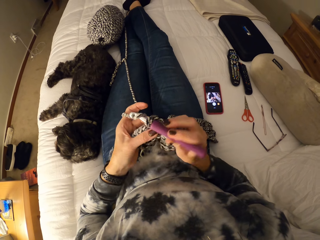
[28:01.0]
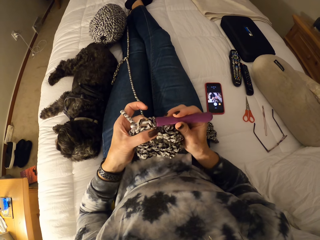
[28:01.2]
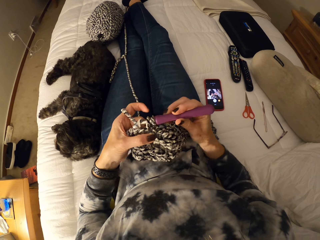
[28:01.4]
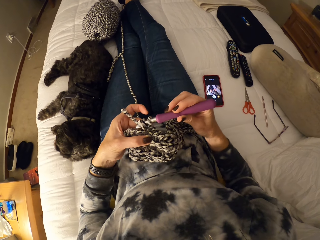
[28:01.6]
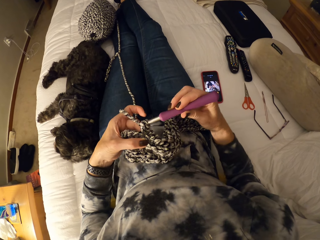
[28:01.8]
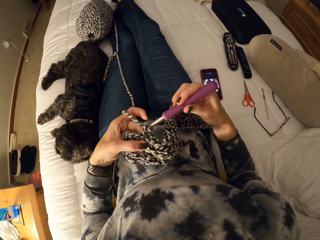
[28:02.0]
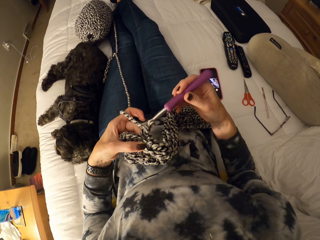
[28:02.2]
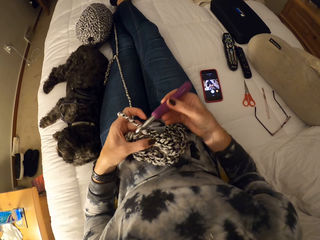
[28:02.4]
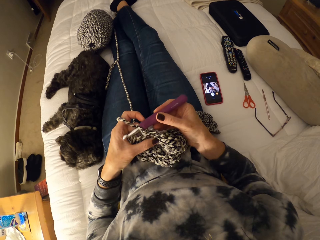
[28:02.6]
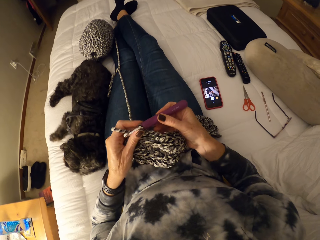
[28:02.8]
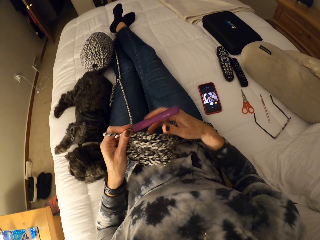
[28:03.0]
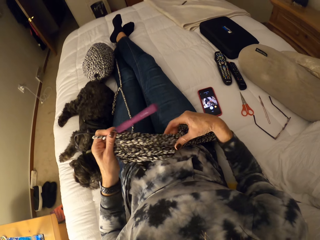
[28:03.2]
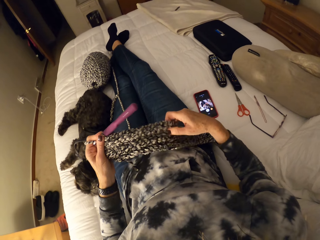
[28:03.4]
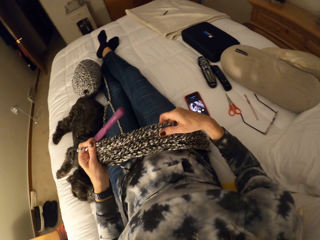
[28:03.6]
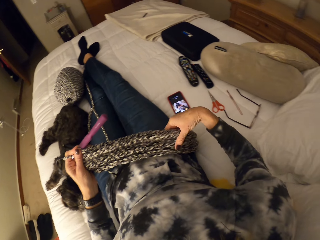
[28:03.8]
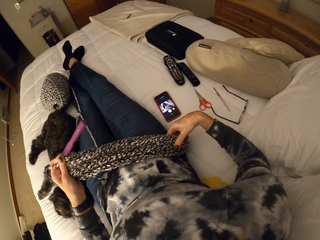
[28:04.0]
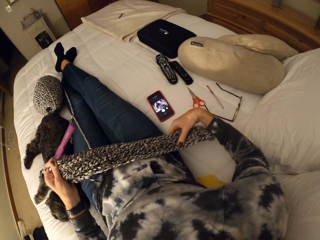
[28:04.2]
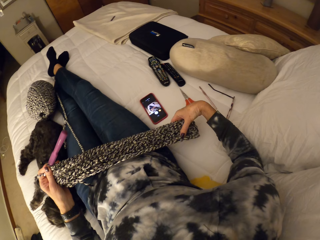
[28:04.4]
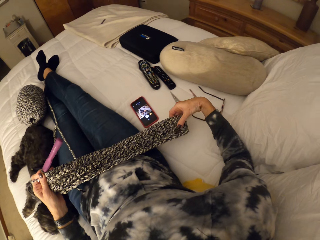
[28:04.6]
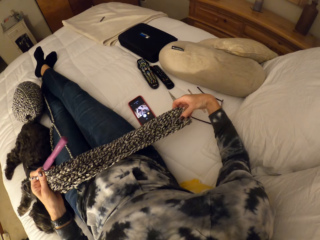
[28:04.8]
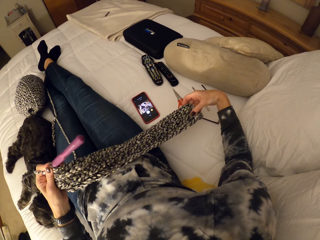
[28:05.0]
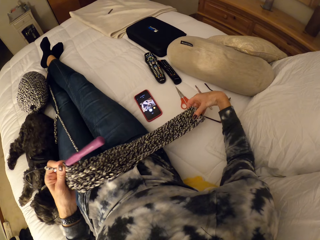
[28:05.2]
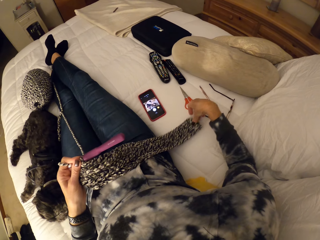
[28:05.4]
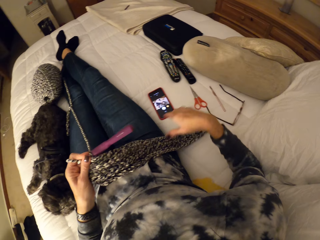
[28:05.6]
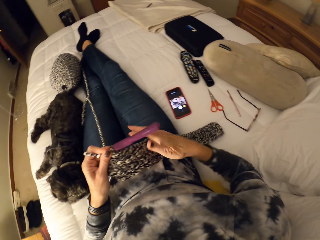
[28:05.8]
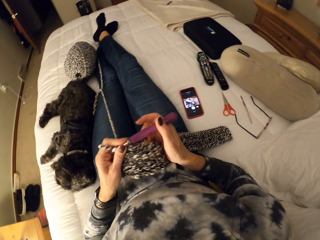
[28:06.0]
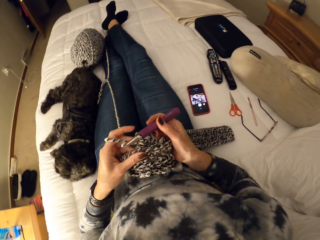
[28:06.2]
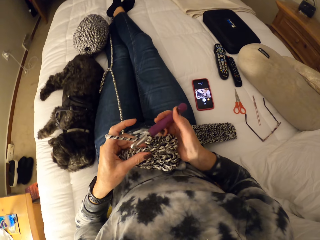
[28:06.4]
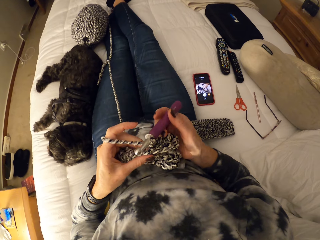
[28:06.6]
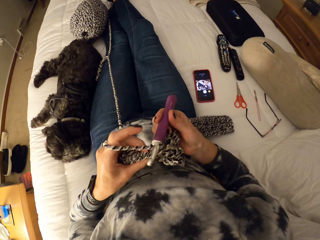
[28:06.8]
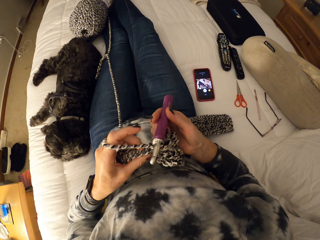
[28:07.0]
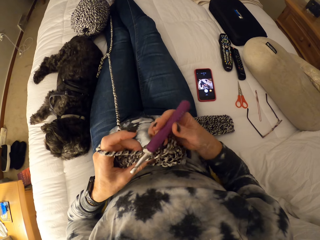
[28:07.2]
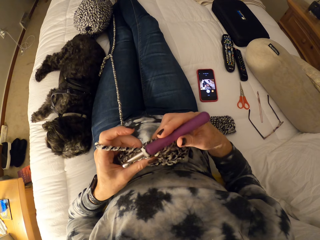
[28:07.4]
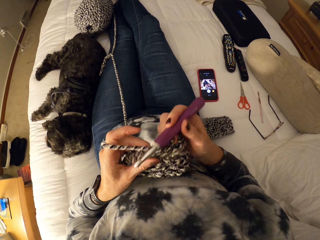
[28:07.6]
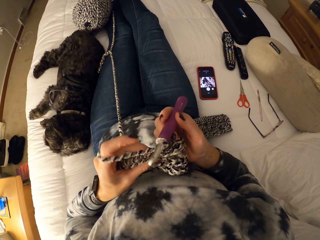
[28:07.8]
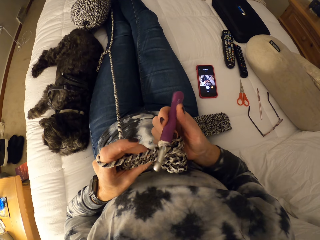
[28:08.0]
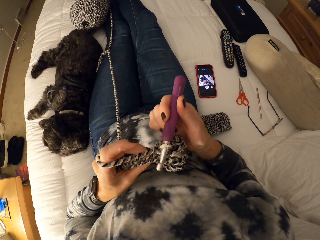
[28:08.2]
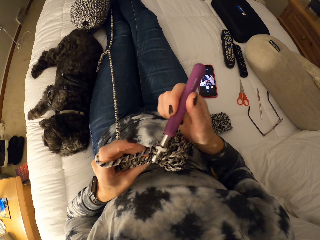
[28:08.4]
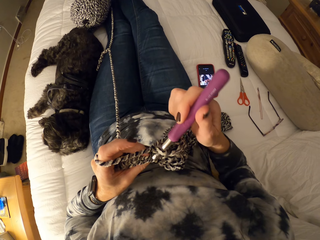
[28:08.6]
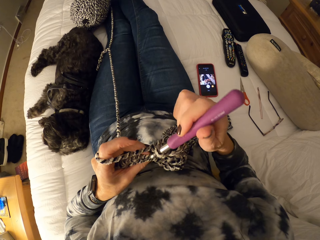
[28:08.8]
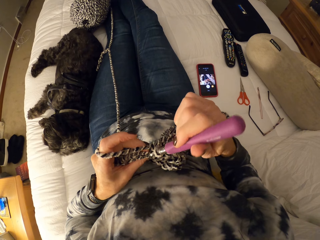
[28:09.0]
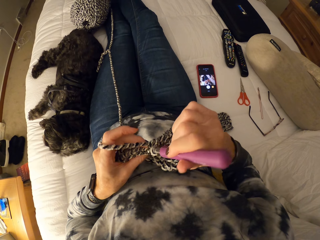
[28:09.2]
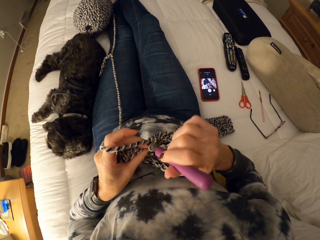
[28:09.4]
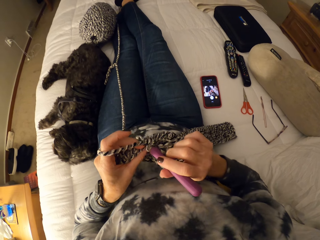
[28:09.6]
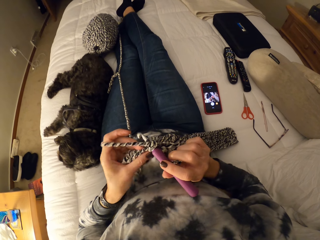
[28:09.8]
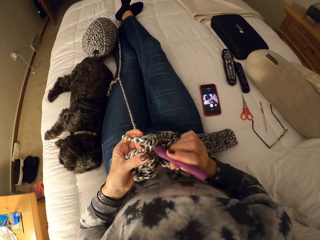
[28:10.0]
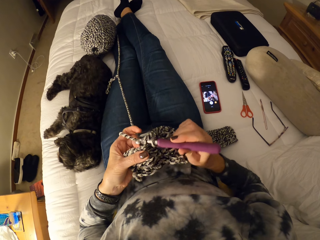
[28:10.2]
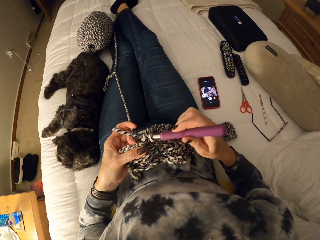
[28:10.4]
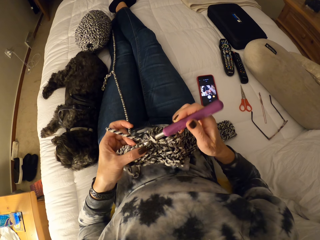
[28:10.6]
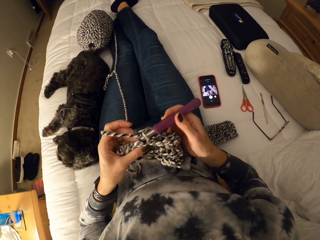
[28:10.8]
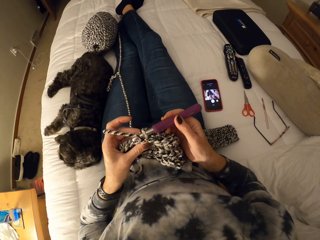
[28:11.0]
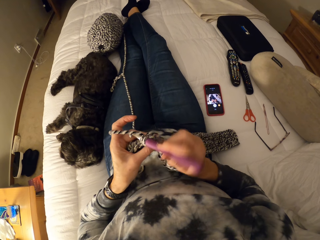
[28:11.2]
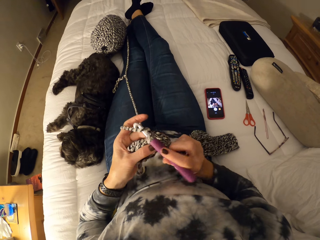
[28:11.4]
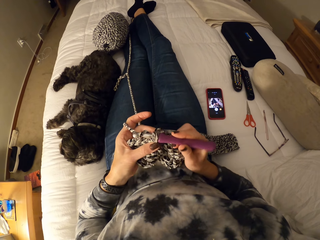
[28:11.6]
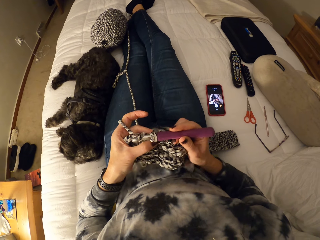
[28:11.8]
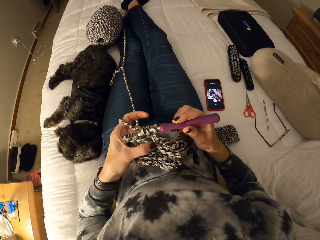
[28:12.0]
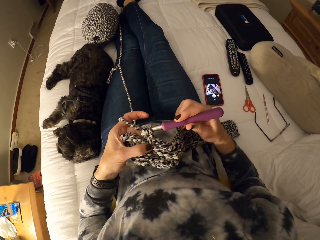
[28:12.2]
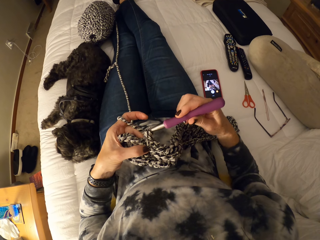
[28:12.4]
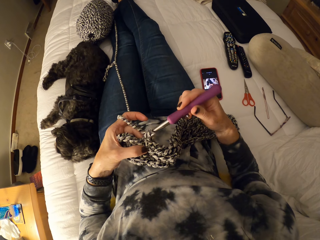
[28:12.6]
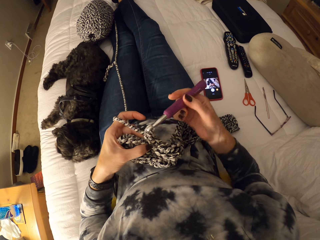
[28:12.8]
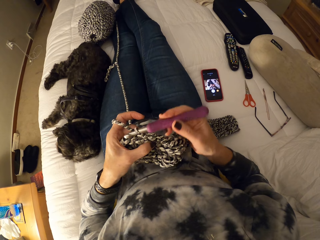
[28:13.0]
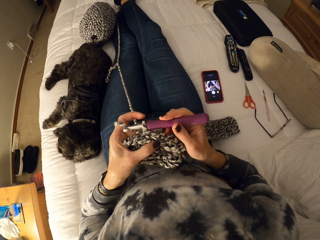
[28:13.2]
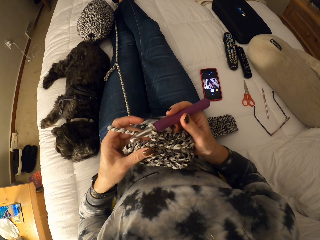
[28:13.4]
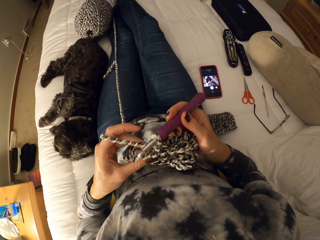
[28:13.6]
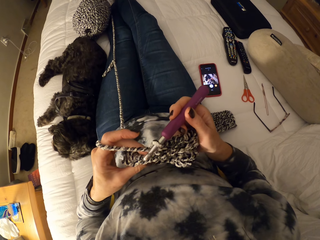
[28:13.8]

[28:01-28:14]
The camera wearer holds the crochet hook with her left hand. She adjusts the crochet with her right hand. She checks the scarf length. She places the edge of the crochet on the bed. She crochets a piece of the scarf. She adjusts the crochet hook.

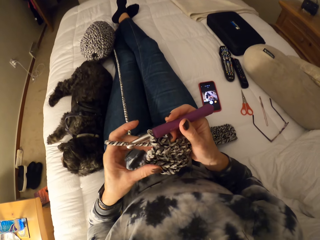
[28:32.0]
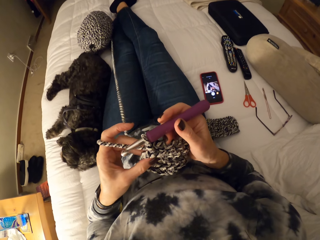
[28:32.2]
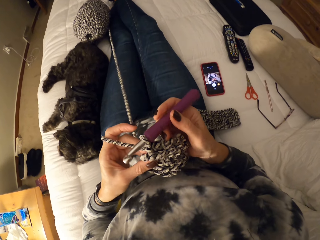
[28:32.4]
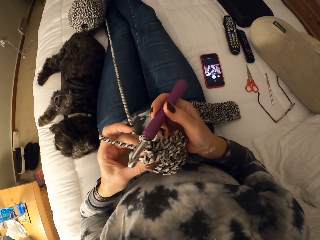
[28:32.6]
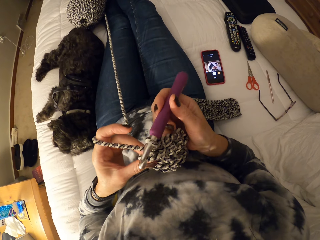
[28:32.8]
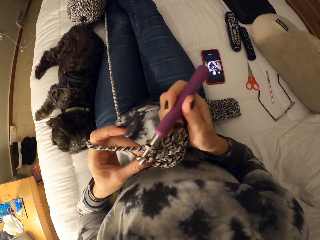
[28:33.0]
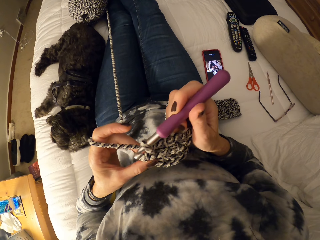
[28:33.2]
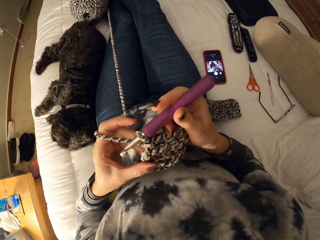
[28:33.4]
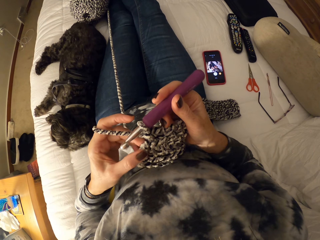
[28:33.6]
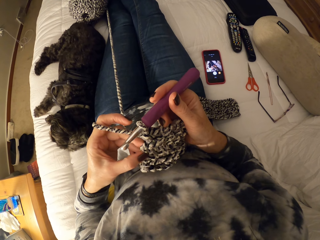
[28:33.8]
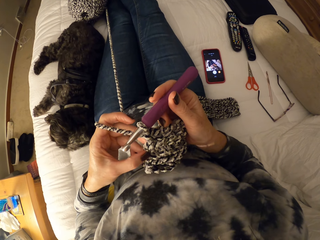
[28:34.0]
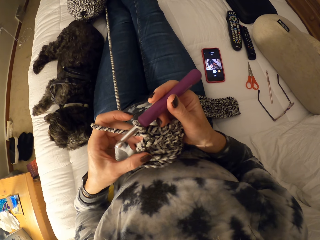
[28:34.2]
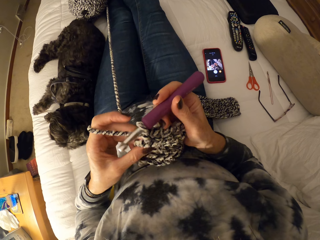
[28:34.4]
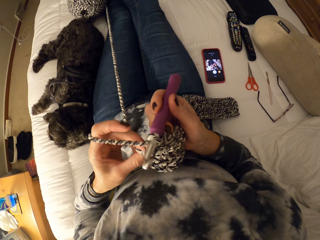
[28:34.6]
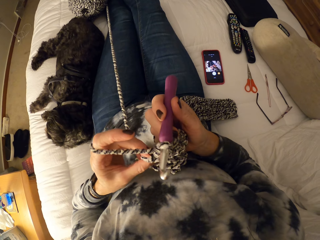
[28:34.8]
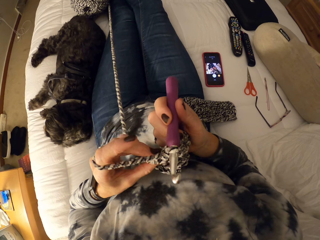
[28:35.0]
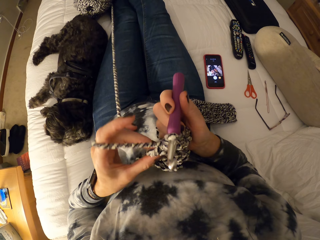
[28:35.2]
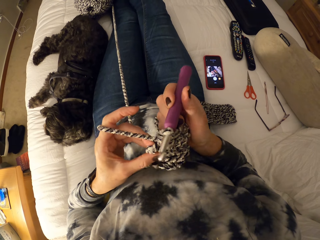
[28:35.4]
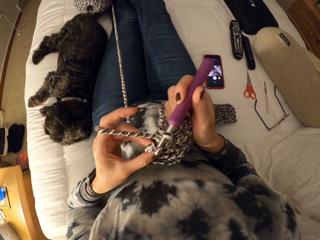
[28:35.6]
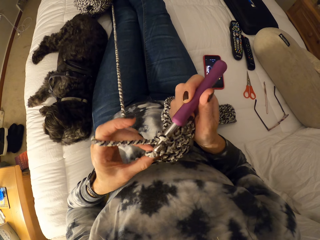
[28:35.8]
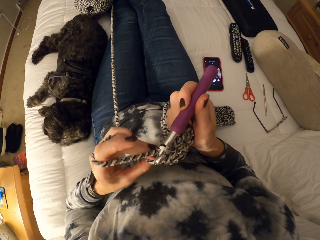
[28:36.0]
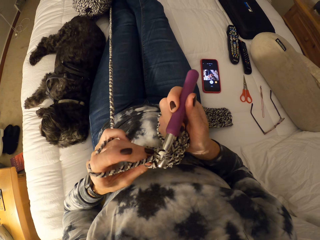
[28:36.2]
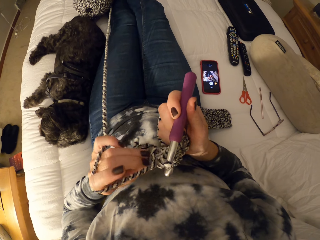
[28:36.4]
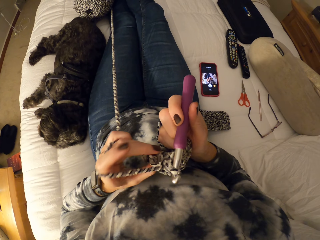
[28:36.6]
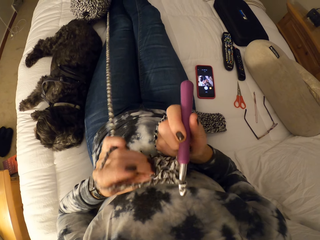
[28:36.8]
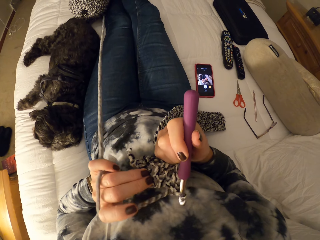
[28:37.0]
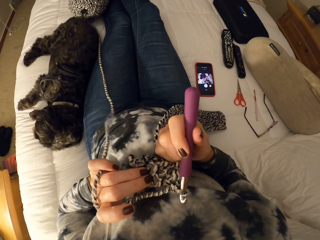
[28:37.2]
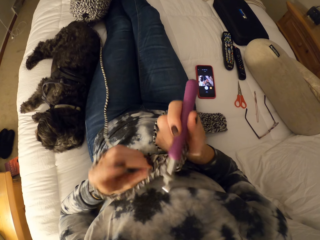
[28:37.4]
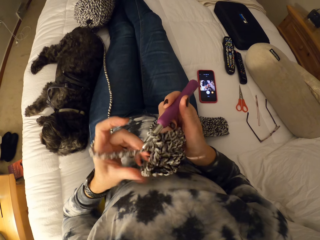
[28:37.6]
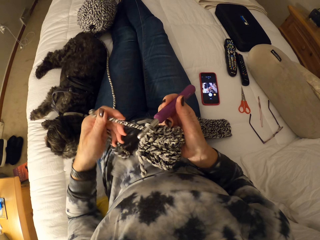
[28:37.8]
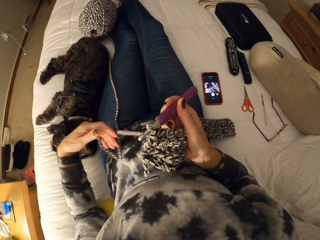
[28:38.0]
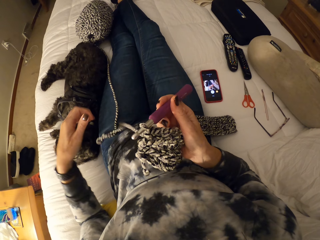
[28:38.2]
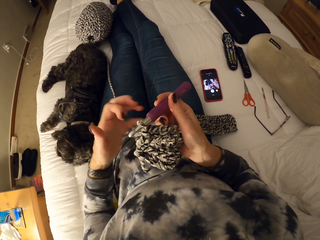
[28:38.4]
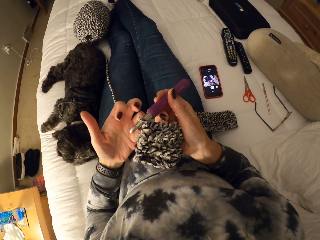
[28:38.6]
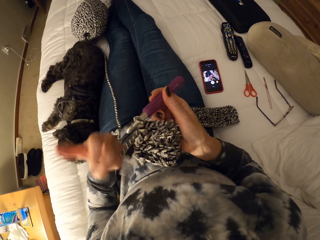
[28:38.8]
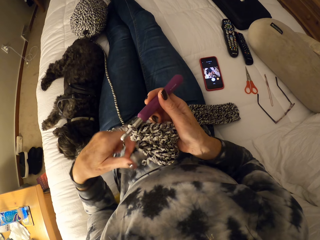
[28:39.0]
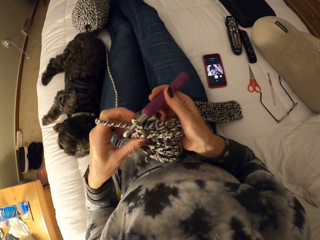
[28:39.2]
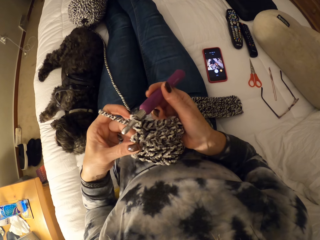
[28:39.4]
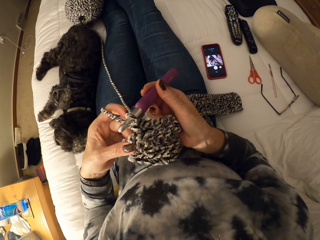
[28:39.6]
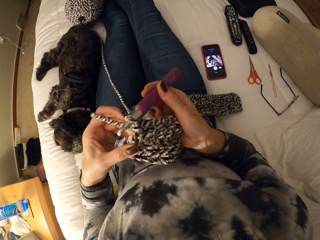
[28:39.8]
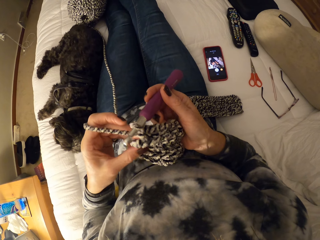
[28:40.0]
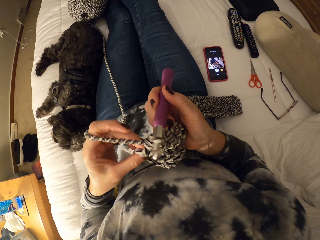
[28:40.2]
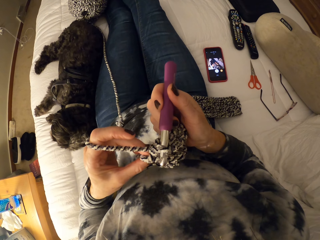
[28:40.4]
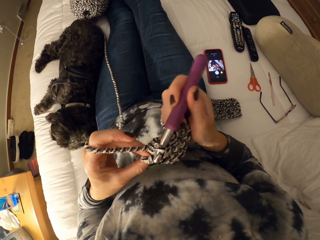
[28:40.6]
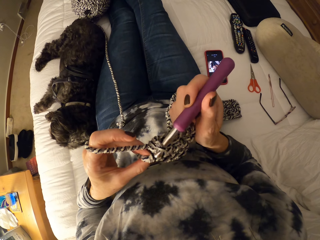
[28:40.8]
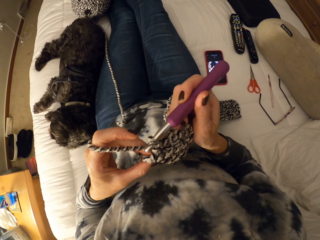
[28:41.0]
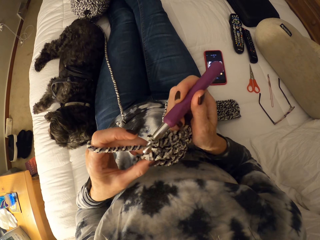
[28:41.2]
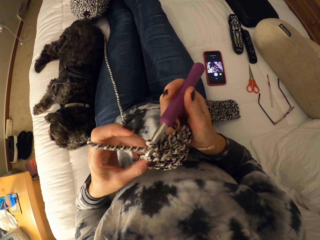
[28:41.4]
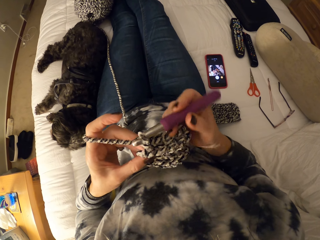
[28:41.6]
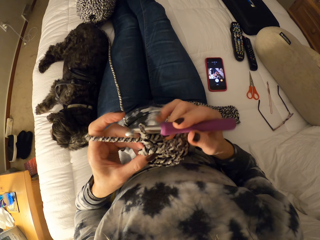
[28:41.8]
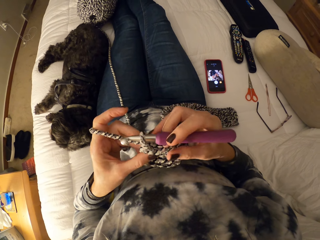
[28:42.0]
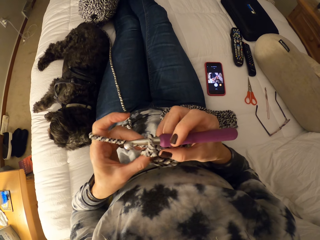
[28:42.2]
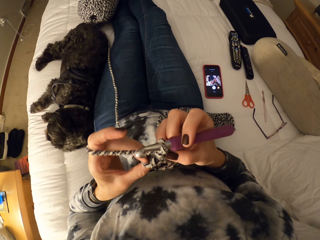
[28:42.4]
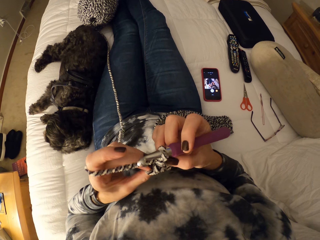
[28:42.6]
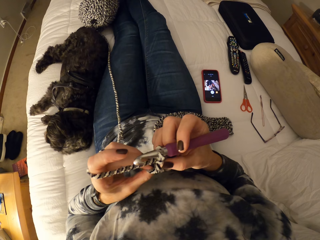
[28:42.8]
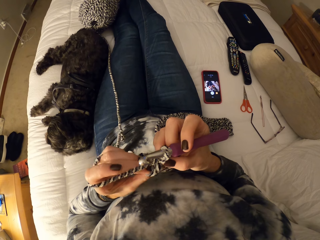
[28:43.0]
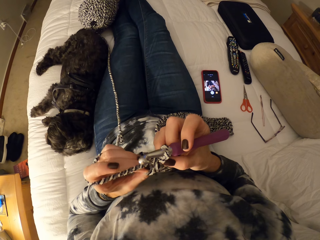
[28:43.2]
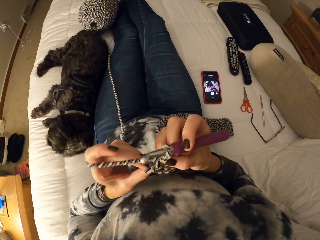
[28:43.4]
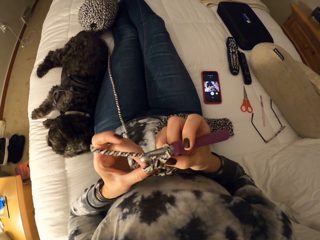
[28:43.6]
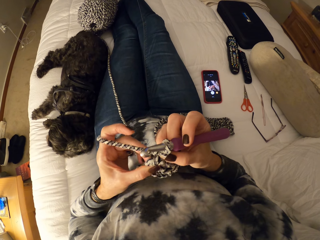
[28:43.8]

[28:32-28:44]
The camera wearer tightens the crochet with the crochet hook. She checks the scarf. She unwinds the yarn from her left fingers. She winds the yarn on her left fingers. She adjusts the crochet.
